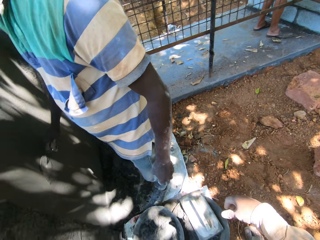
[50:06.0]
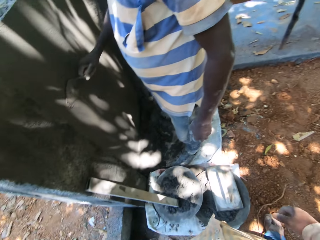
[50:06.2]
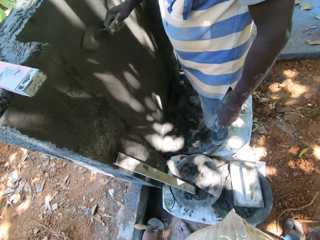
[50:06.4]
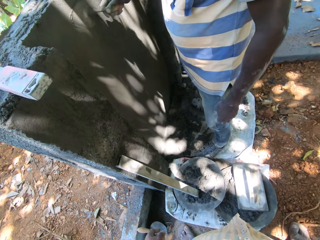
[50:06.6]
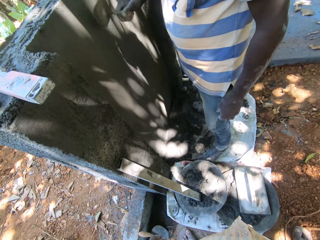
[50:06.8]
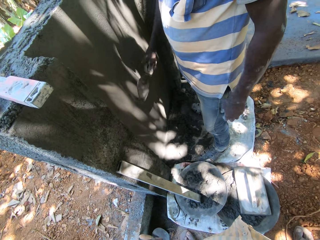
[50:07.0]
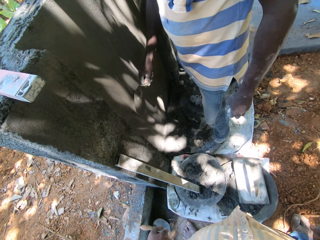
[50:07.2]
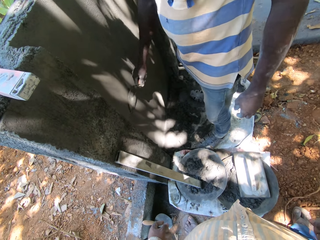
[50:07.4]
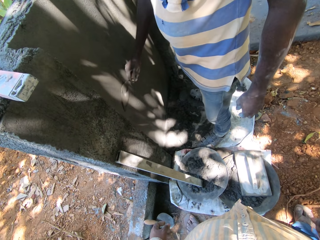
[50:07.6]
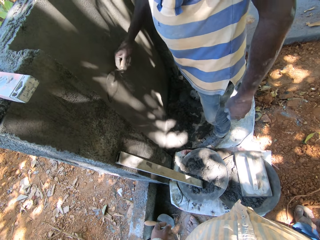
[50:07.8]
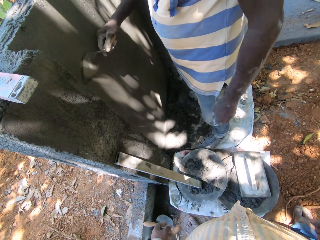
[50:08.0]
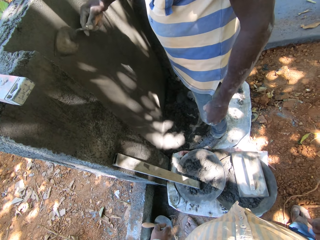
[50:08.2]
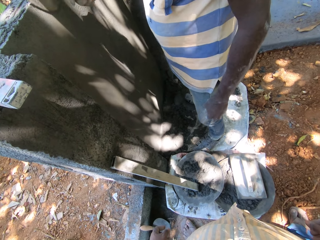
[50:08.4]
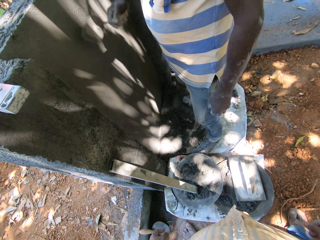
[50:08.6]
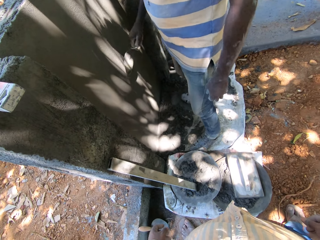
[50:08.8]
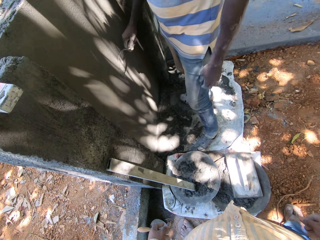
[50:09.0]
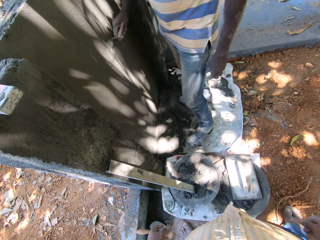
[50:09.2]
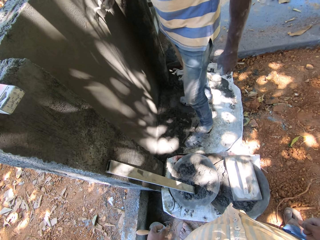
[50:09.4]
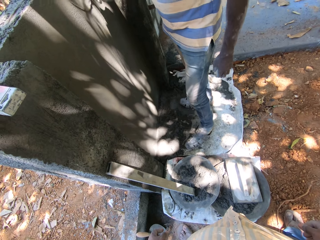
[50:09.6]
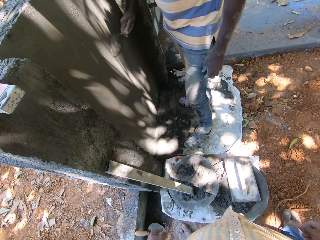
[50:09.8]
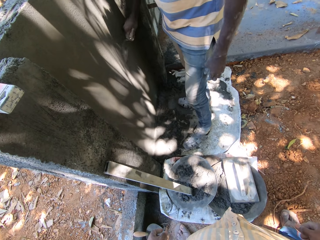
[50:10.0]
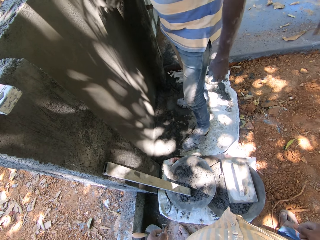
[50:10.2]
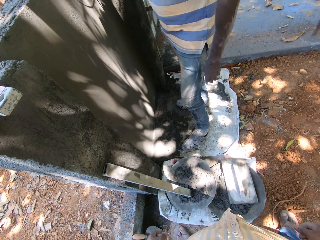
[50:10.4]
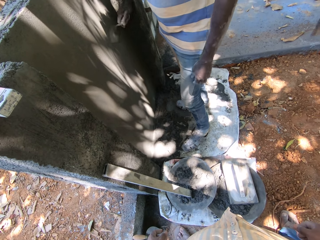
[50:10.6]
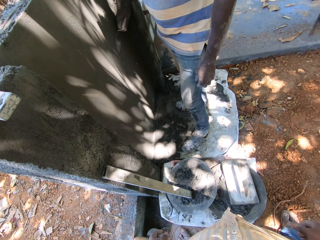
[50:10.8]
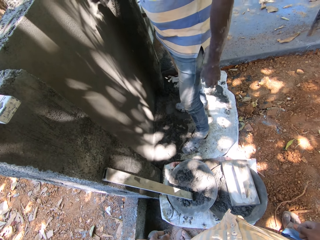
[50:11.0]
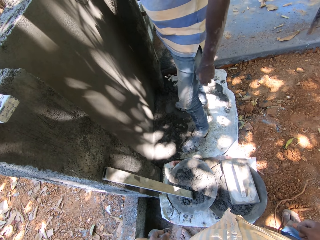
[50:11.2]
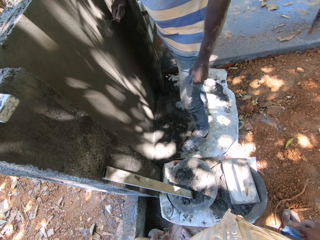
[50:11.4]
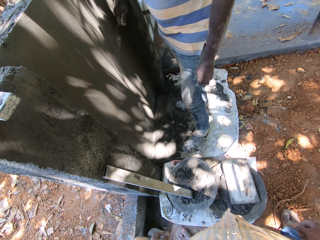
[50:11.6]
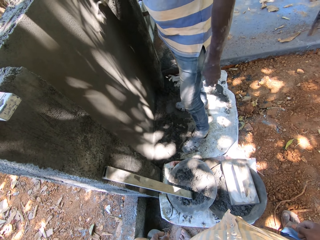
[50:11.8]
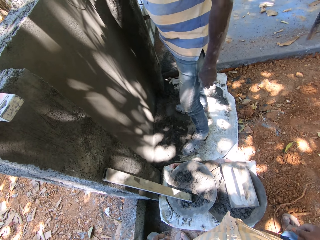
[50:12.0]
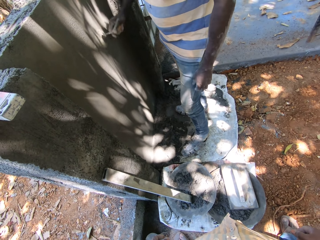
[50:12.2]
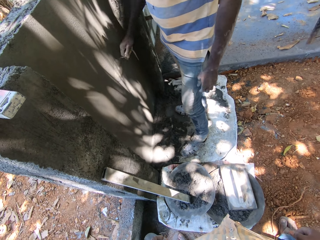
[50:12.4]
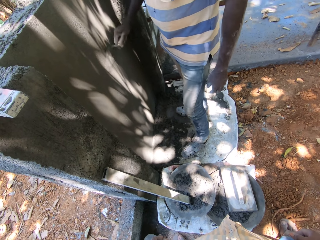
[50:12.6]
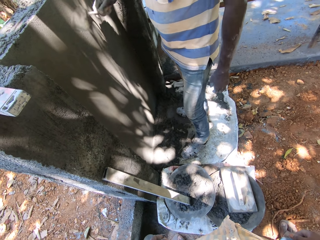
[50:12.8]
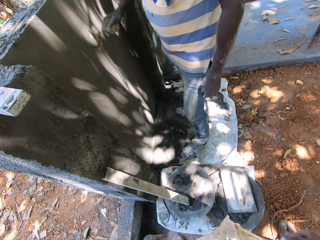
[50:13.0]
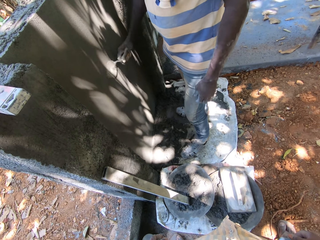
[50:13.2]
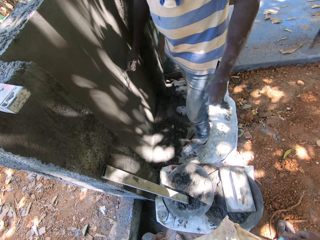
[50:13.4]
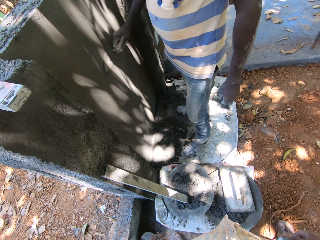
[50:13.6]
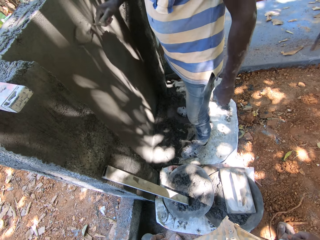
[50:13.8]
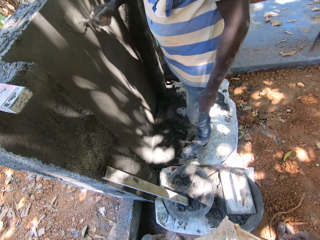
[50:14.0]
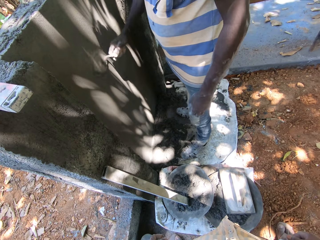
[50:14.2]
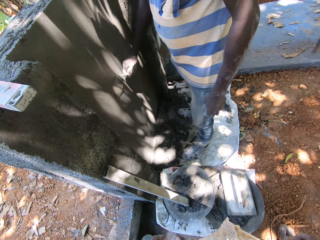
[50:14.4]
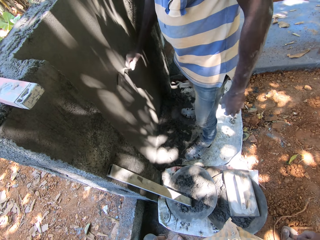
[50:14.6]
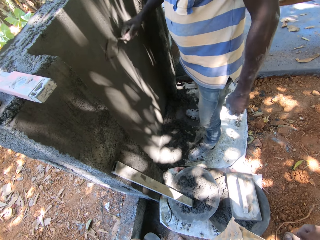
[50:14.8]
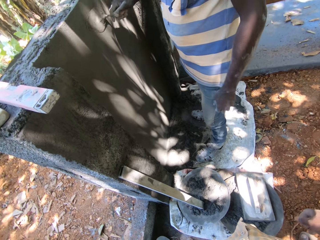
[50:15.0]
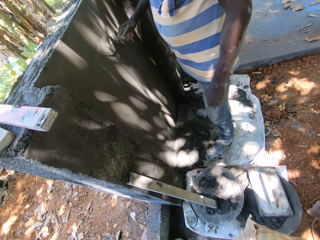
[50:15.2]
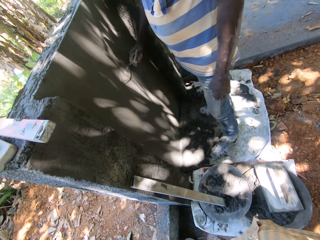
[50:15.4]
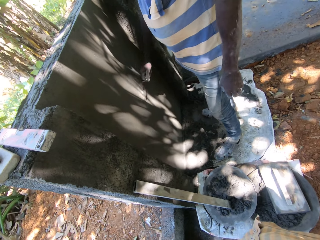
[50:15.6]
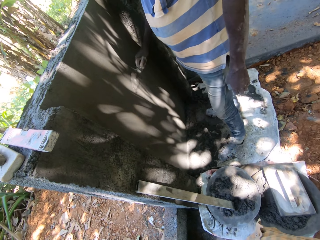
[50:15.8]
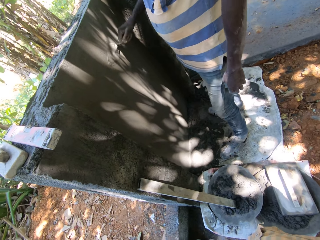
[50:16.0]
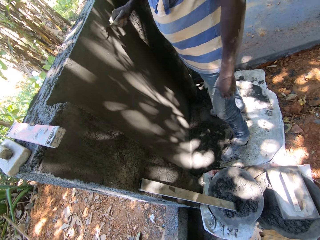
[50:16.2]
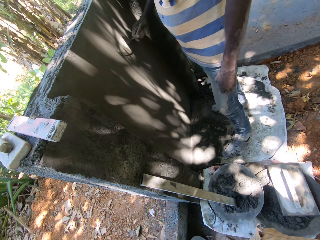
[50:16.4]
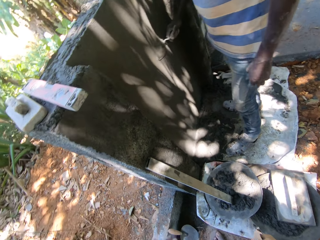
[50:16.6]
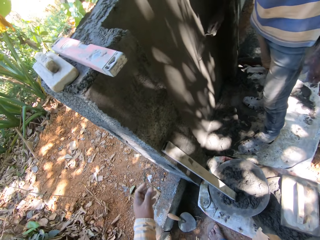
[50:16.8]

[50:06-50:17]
The man smoothens the wall with the hand trowel in his right hand. He smoothens the wall again. The camera wearer looks at the man as he smoothens the wall.

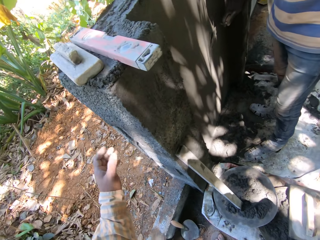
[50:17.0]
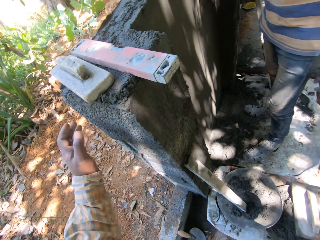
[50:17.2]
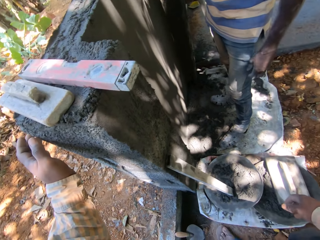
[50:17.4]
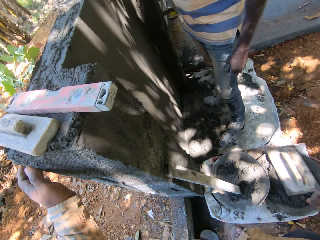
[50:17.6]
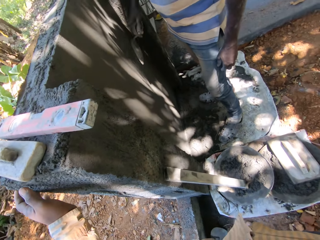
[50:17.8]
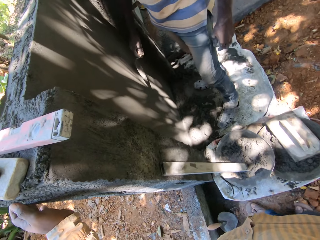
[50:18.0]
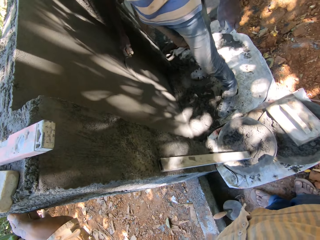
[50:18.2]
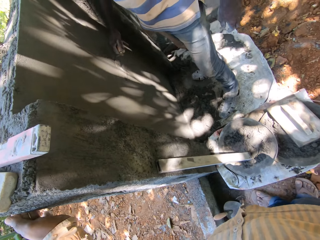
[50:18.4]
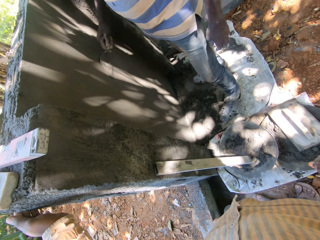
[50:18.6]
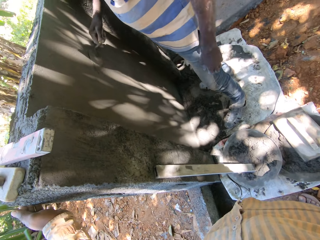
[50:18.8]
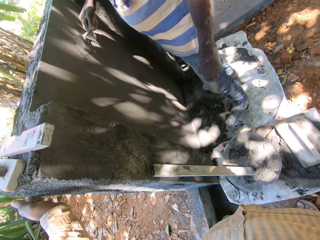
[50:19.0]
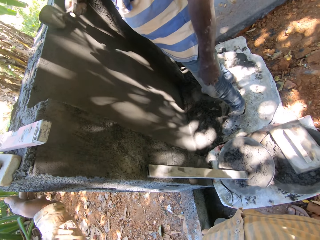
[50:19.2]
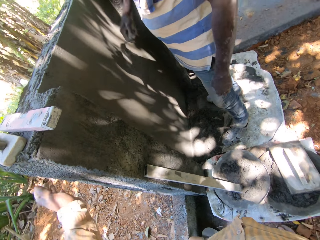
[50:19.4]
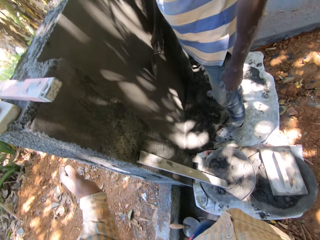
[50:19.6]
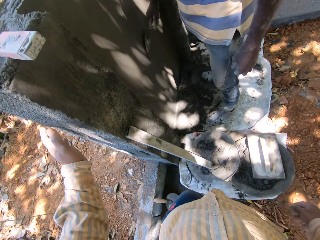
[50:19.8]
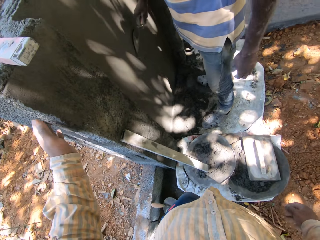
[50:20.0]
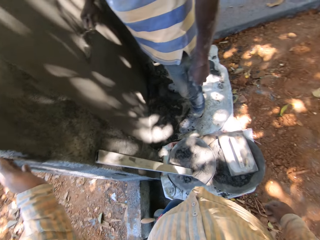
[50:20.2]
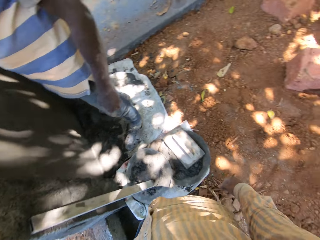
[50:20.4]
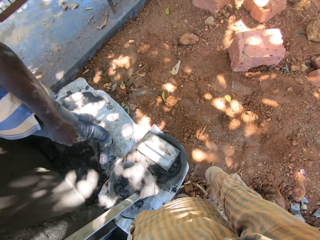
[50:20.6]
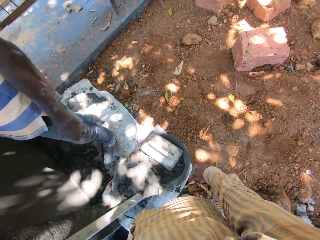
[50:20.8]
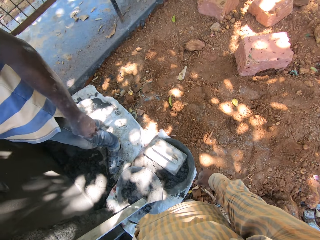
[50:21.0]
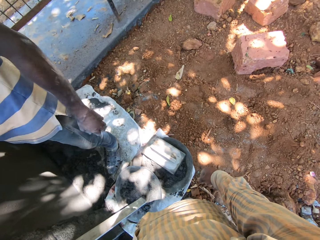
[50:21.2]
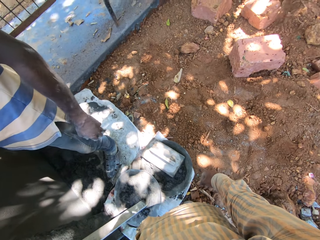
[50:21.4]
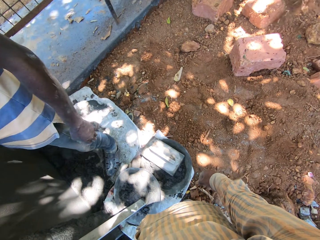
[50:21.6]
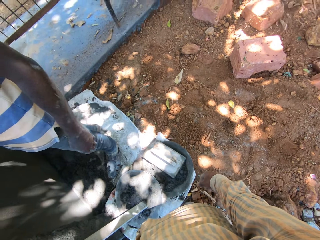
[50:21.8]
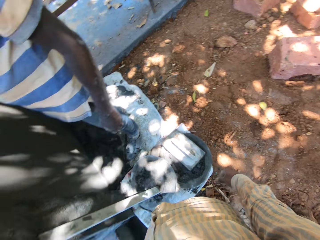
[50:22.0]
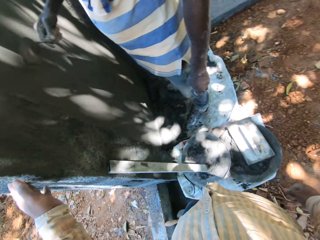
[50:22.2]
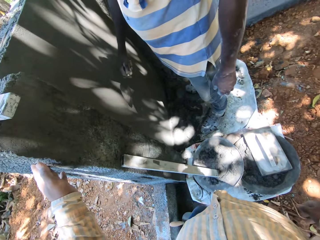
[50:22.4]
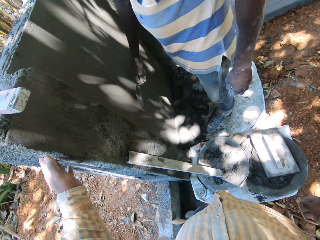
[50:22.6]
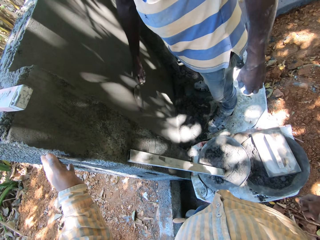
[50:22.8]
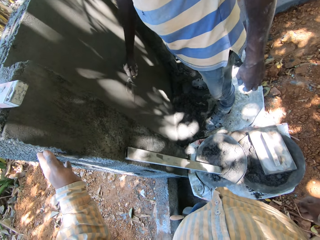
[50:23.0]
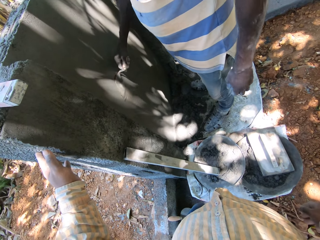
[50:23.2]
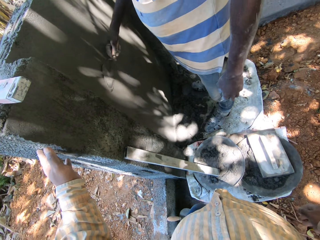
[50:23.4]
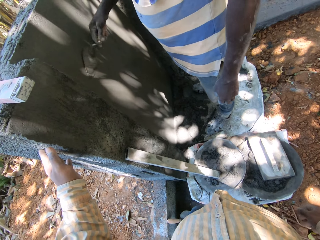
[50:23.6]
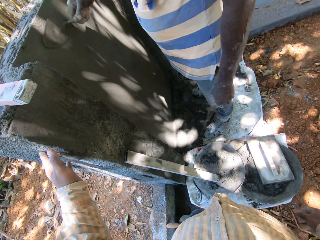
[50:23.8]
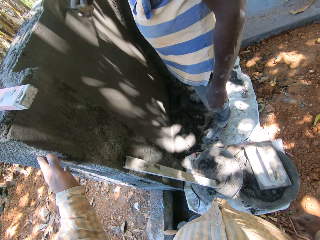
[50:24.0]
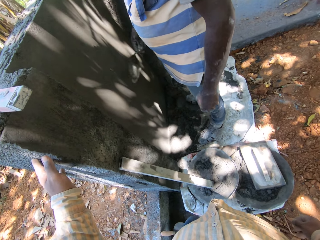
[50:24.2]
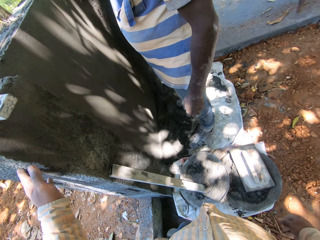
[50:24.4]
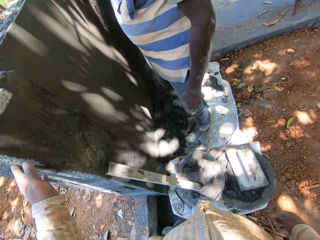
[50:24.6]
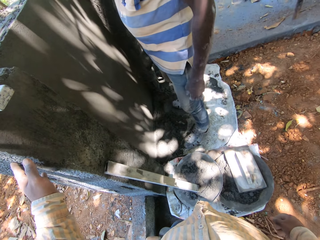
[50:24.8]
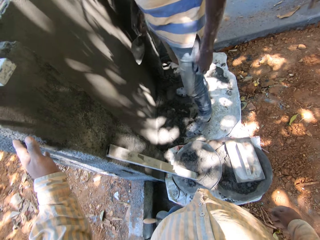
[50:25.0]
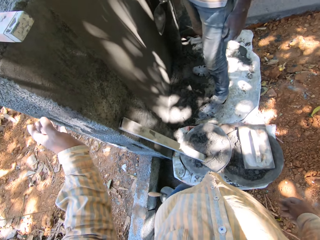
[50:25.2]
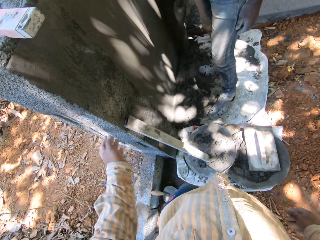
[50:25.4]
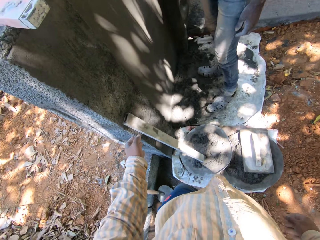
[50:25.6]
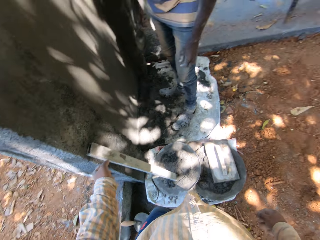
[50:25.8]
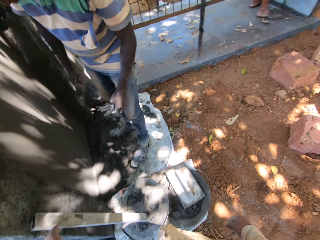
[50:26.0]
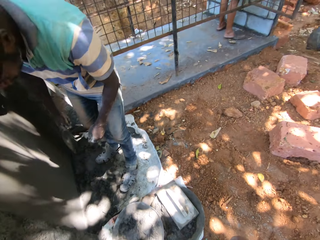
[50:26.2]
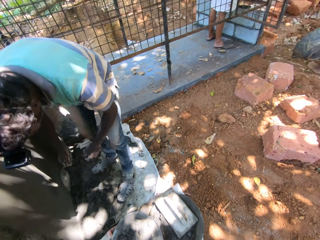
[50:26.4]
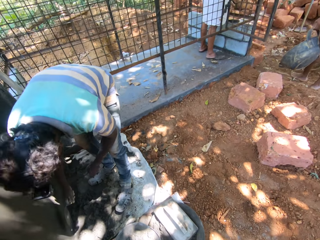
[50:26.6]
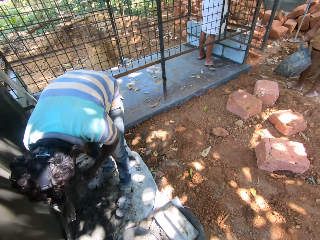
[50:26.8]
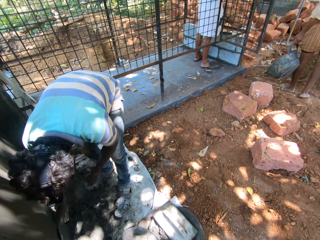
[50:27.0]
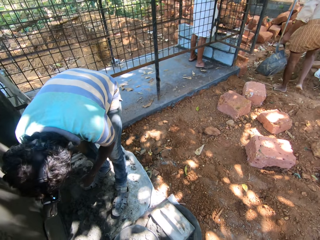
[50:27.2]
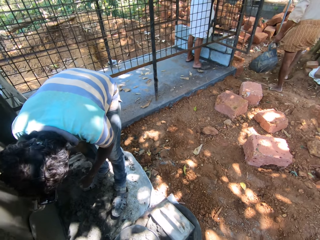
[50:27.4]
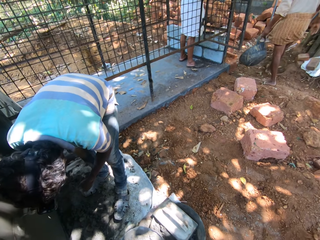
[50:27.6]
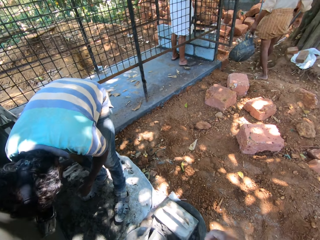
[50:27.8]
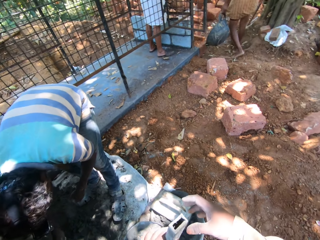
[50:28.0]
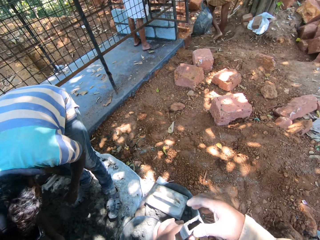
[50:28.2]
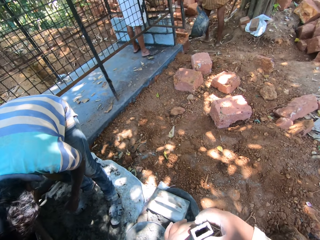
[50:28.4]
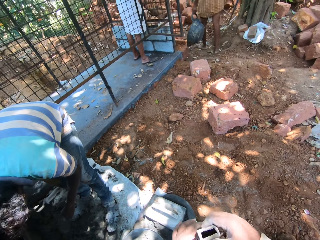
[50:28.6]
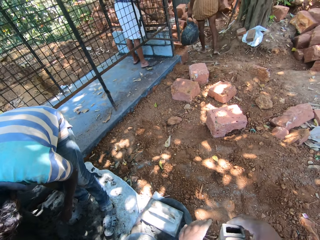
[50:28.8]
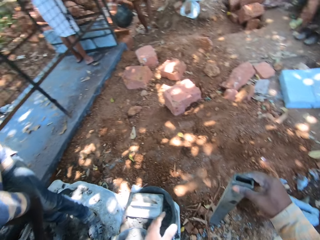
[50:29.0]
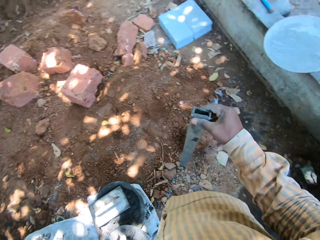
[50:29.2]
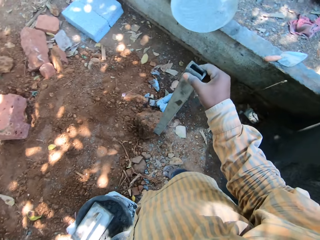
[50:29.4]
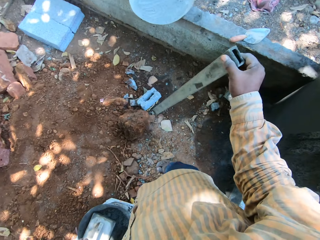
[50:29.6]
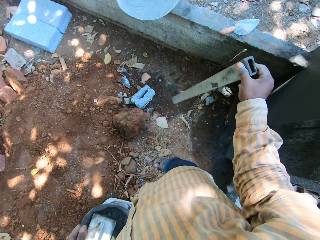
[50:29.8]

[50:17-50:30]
The camera wearer places his left hand on the wall. He places his left hand on the wall again. A man smoothens the wall with the hand trowel in his right hand. The camera wearer places his left hand on a metal rod by the wall. The man smoothens the wall with the hand trowel in his right hand. Another man interacts with a third man.
